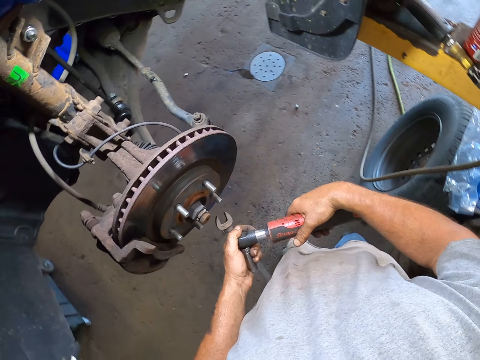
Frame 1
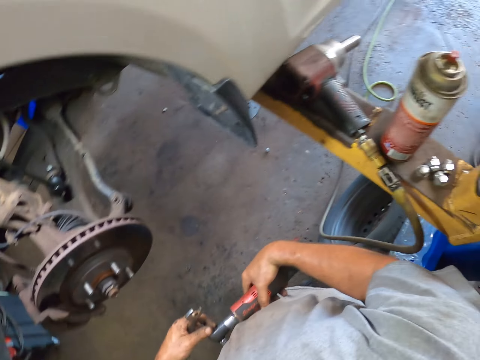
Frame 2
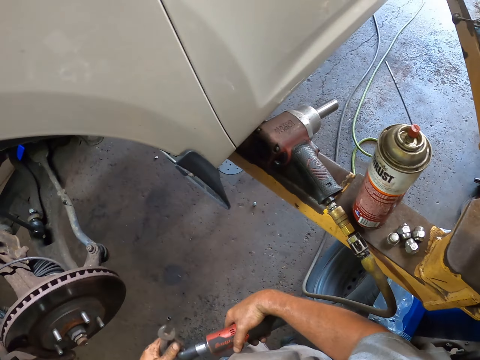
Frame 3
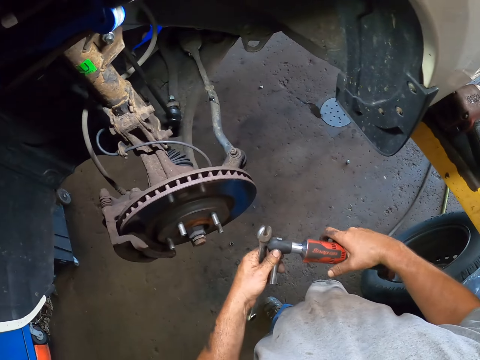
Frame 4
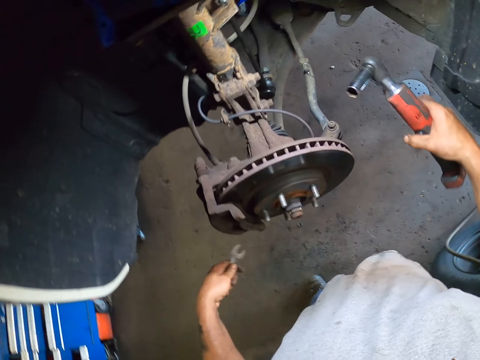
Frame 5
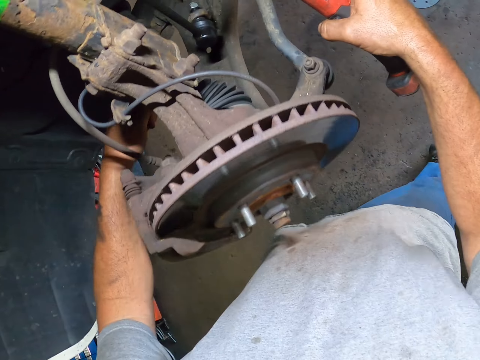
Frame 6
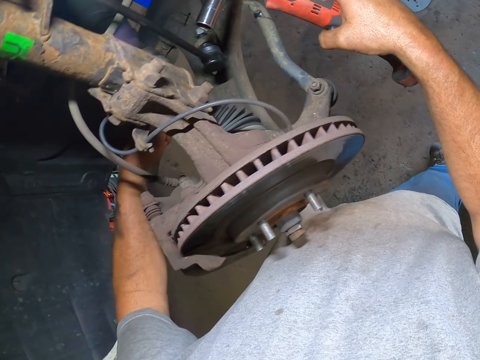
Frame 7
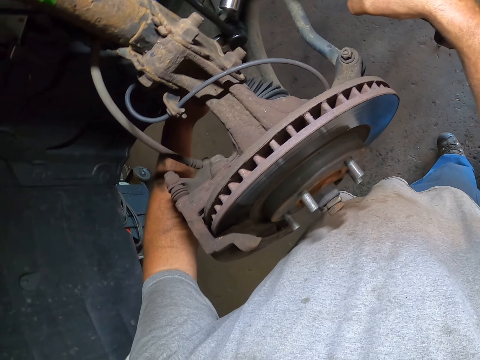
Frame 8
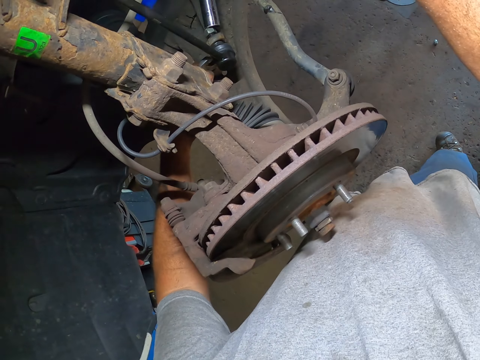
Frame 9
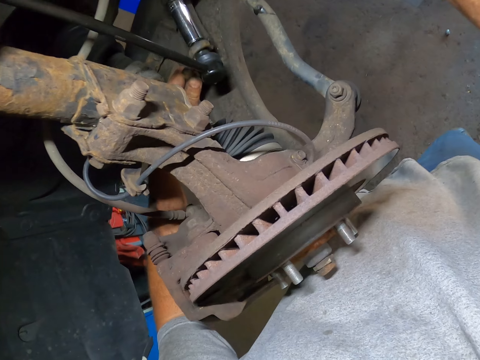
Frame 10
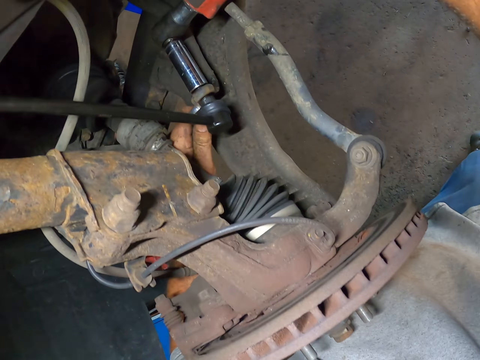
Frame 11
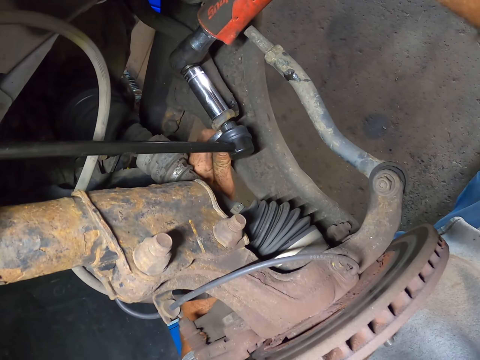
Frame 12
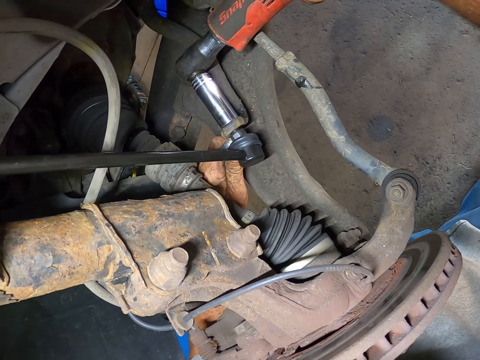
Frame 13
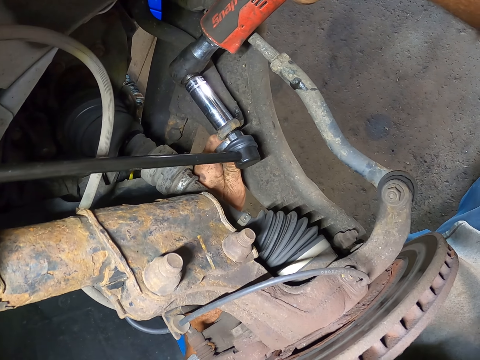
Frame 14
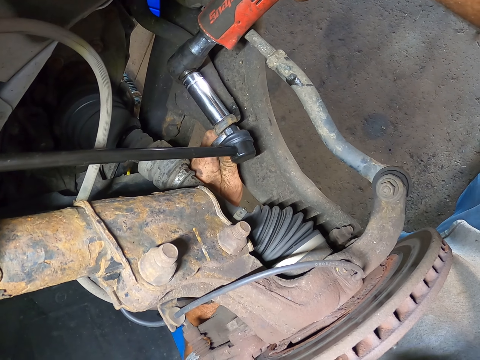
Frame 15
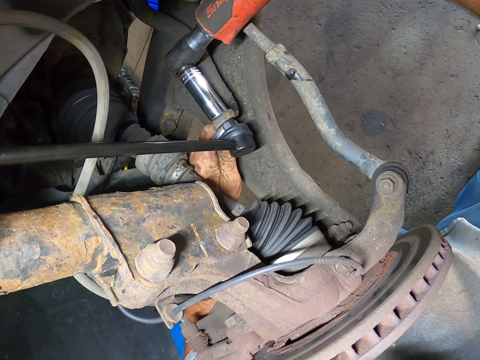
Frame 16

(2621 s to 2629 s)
The camera wearer does something. They insert the nut tightener on the nut. They loosen the bolt with the nut tightener.
